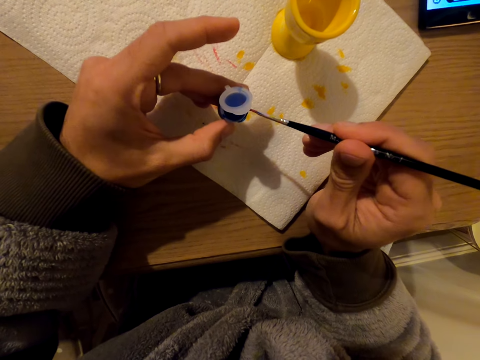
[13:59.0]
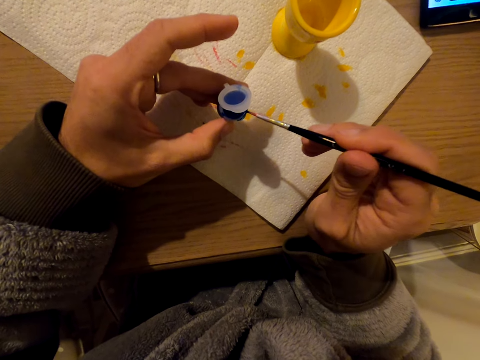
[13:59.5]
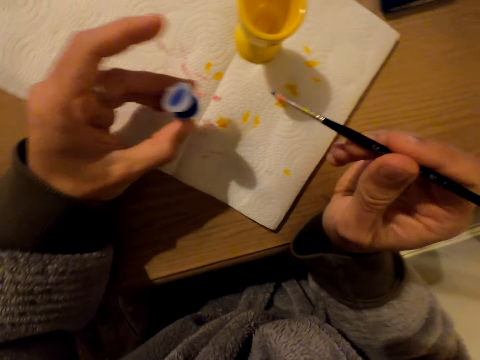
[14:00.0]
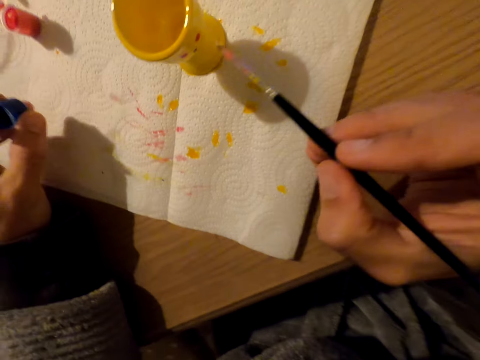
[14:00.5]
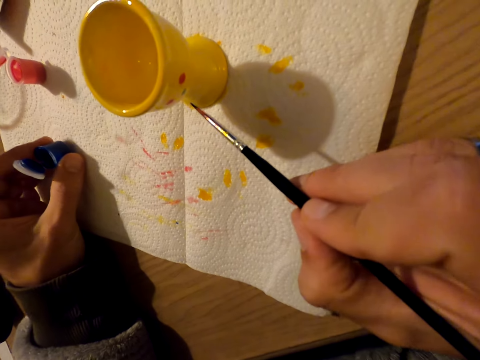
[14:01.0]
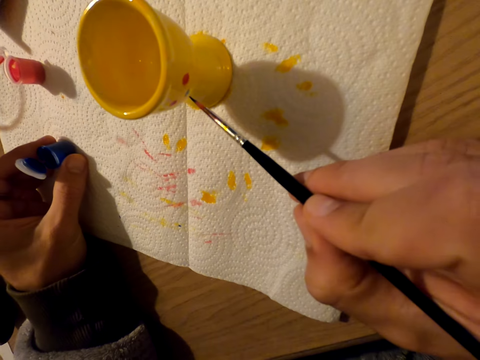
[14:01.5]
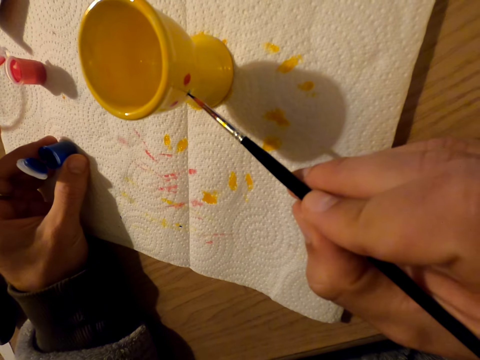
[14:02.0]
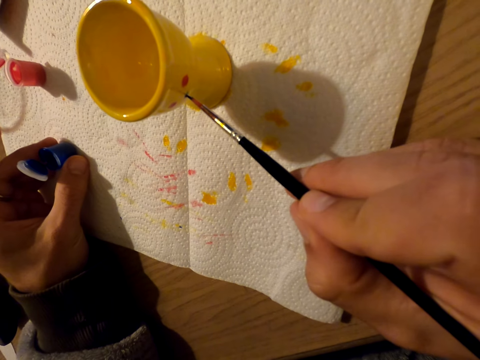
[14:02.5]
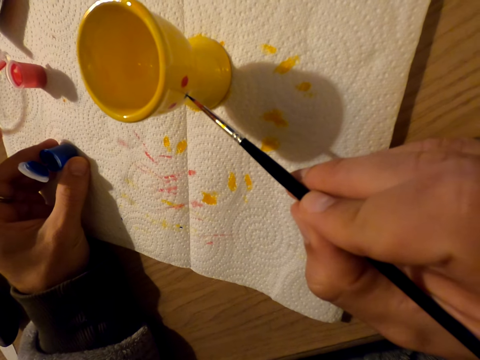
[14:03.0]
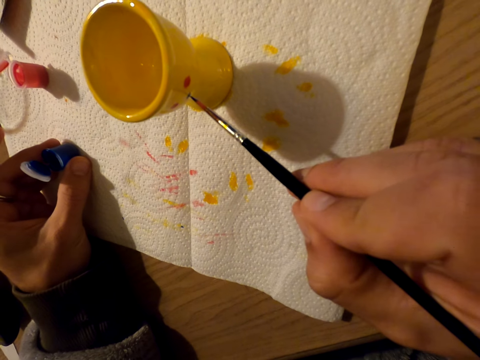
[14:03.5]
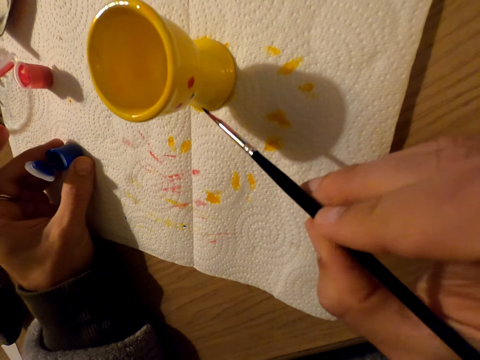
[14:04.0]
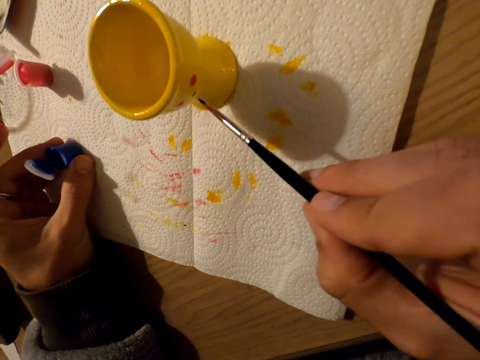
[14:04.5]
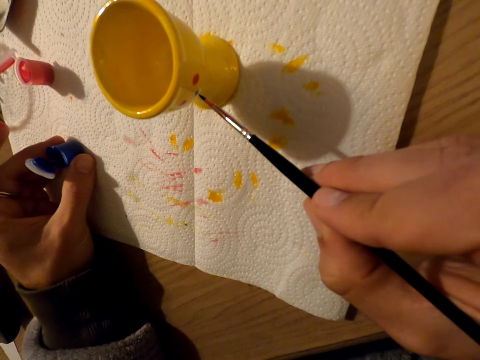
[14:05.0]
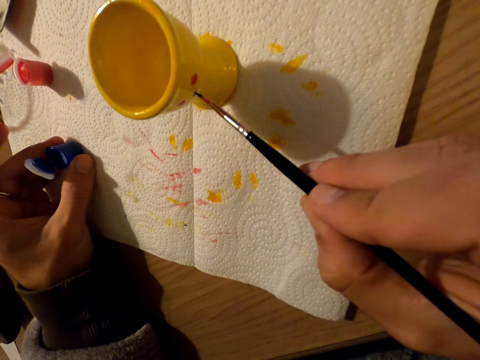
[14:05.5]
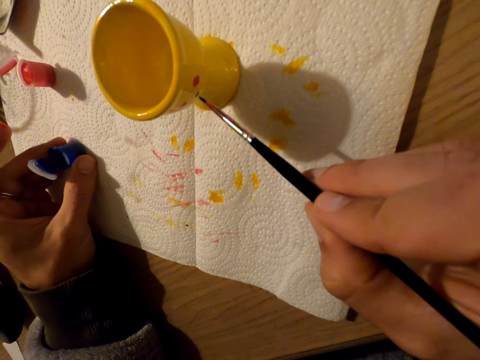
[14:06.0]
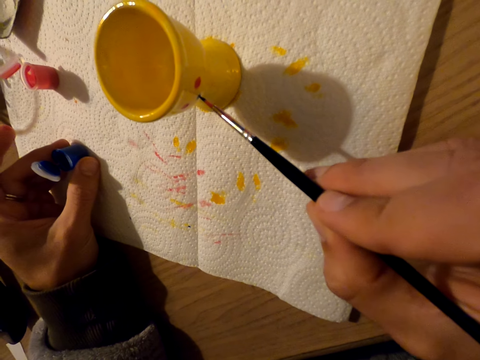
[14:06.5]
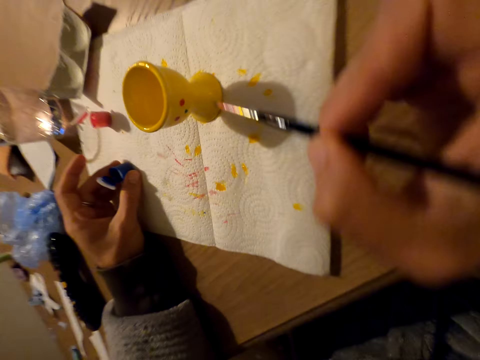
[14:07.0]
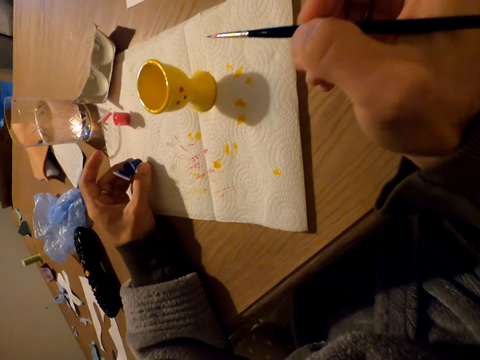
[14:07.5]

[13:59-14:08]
The camera wearer paints the yellow object on the table.

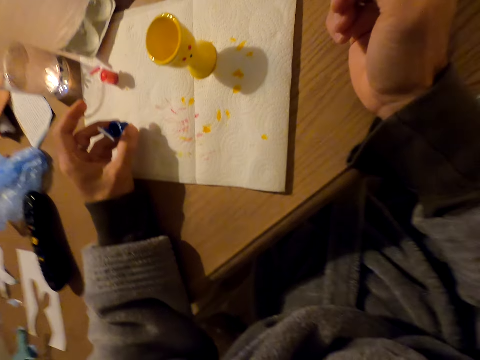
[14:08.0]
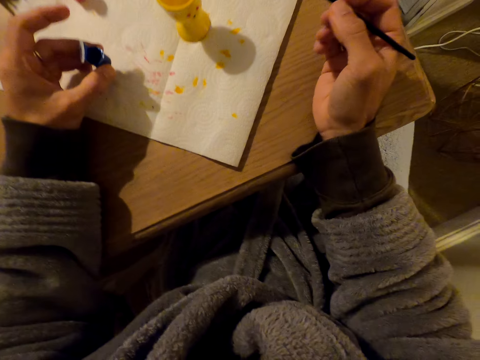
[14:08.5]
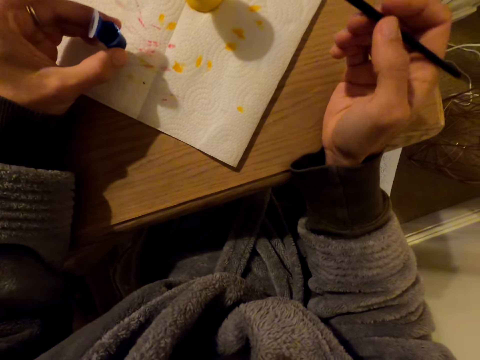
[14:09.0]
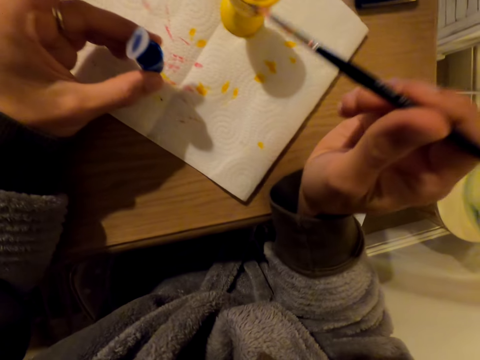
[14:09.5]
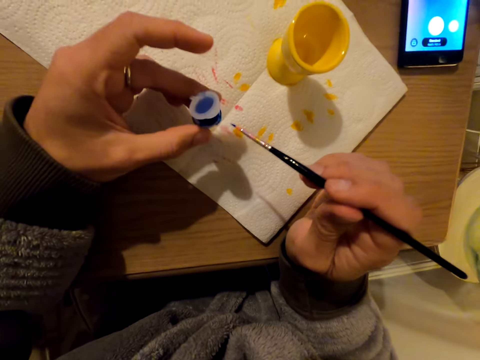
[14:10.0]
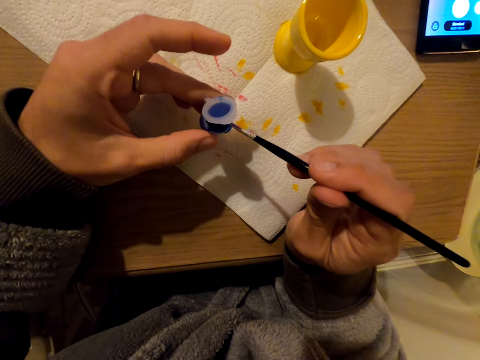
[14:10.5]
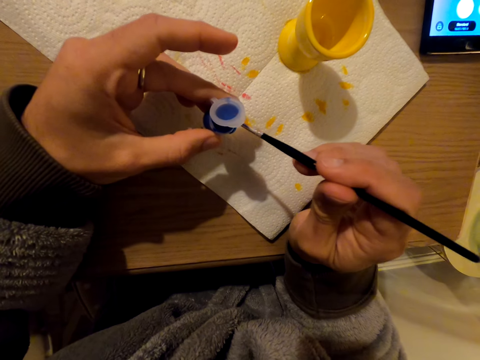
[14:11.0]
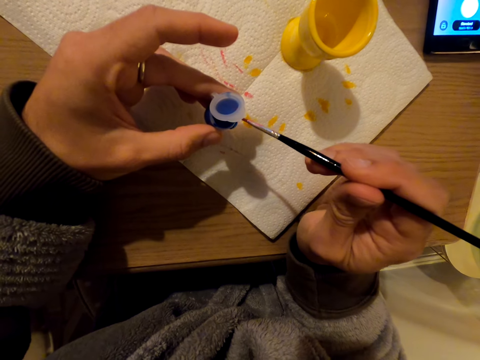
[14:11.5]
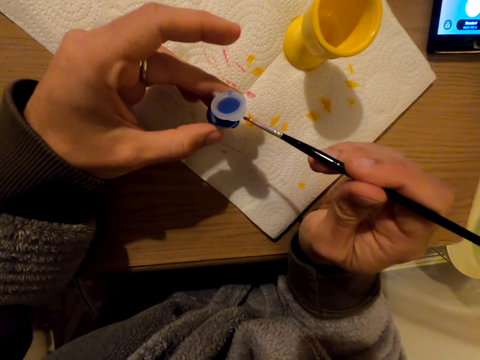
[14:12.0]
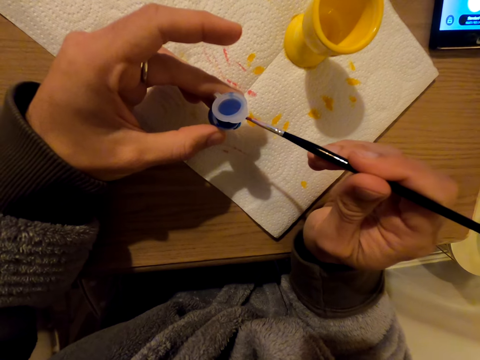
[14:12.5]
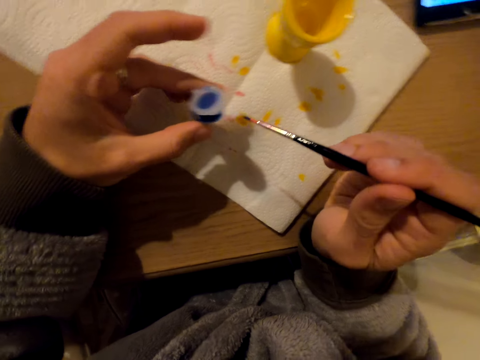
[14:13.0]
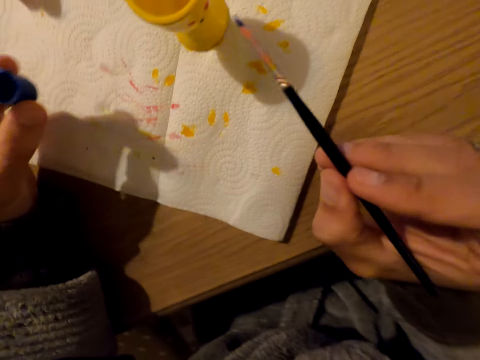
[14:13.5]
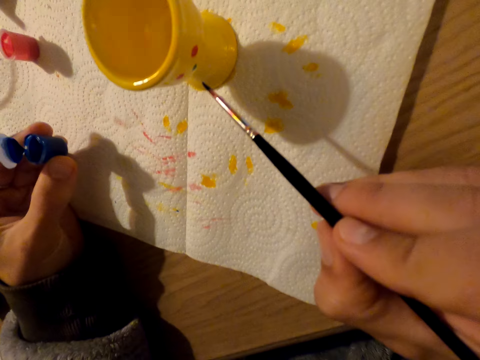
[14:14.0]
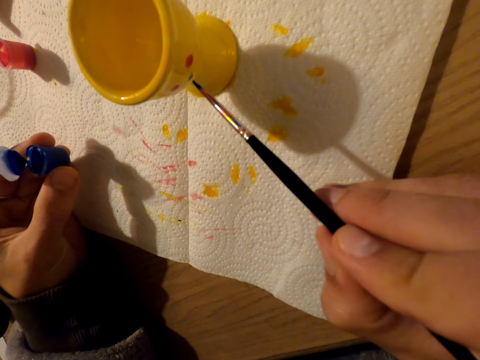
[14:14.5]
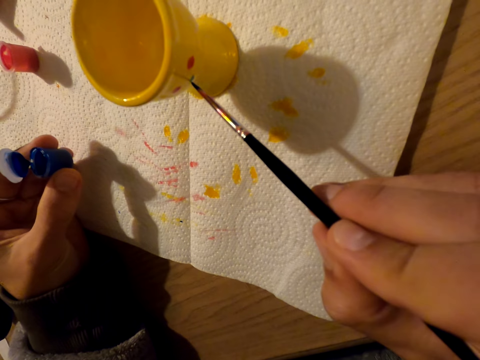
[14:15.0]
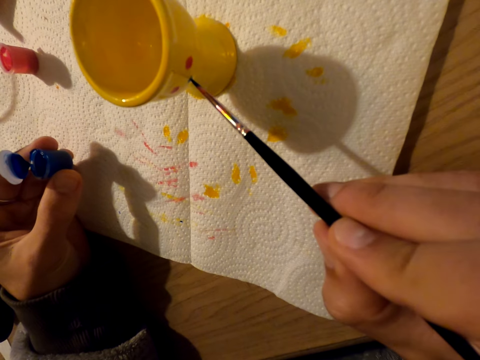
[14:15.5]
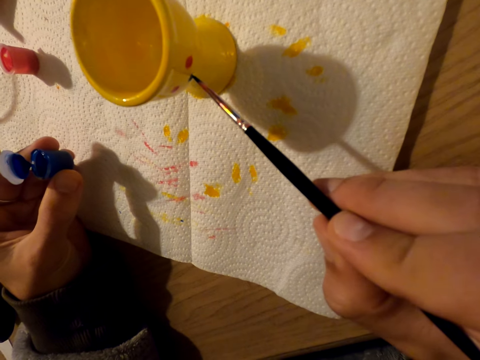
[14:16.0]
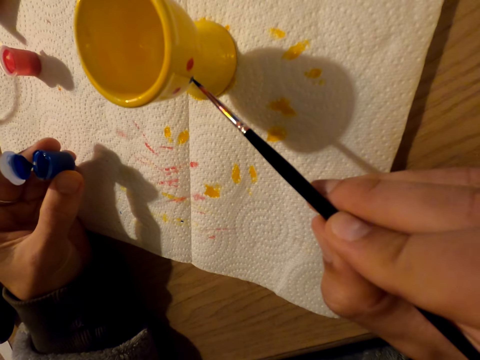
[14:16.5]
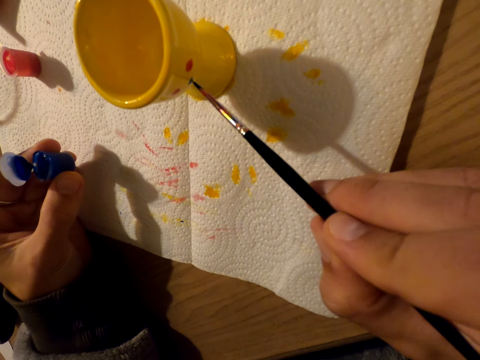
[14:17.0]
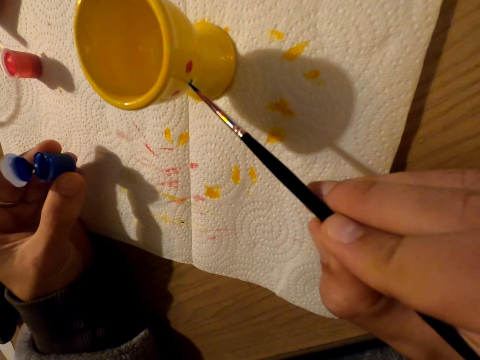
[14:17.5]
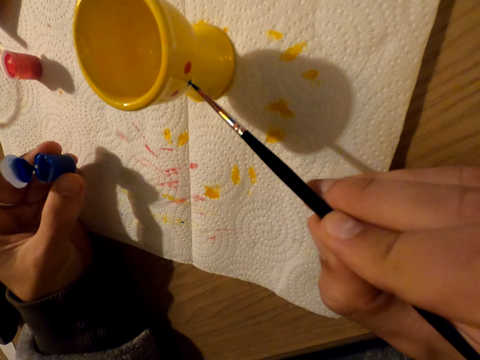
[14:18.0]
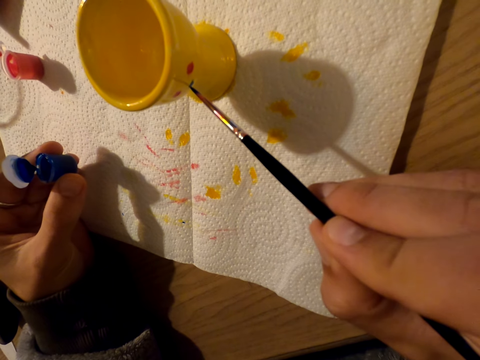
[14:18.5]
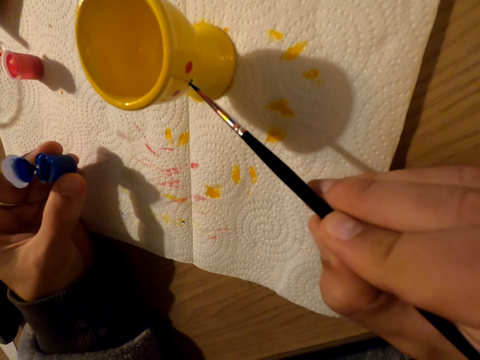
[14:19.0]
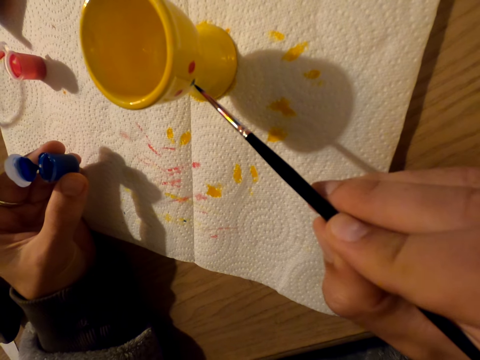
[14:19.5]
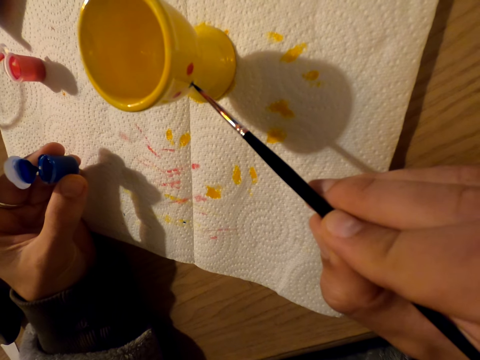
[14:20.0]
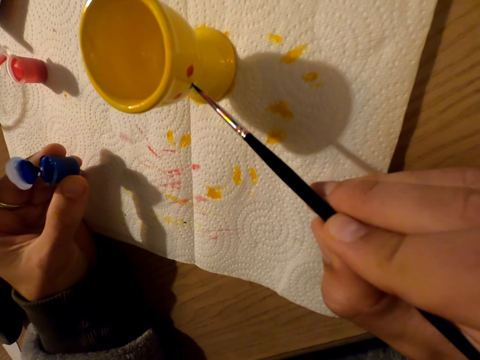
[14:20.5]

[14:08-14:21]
The camera wearer dips the paint brush into the paint. They paint the yellow object on the table.

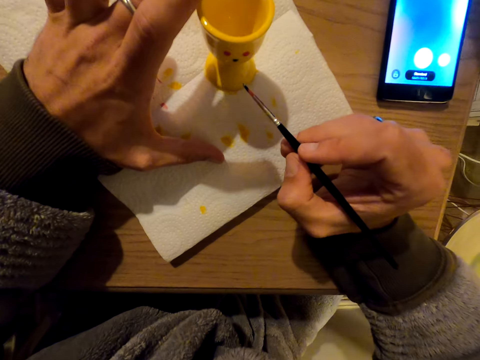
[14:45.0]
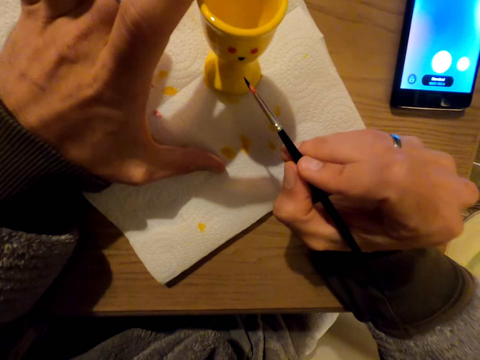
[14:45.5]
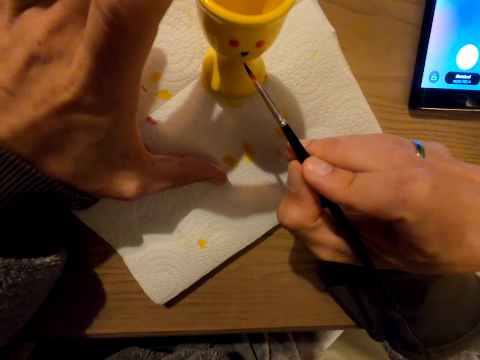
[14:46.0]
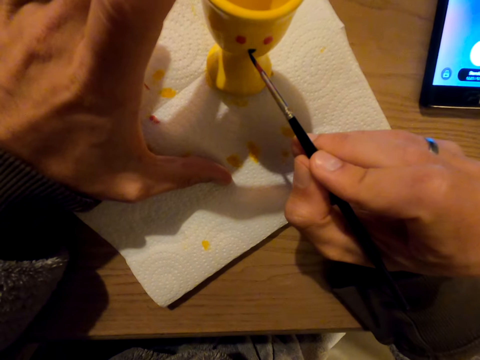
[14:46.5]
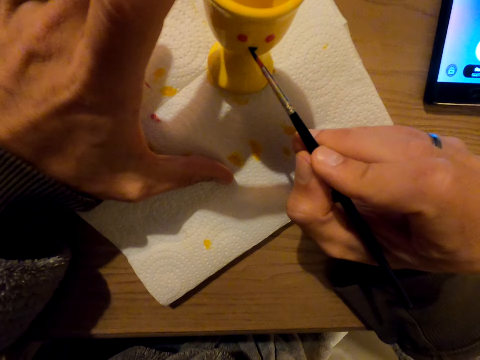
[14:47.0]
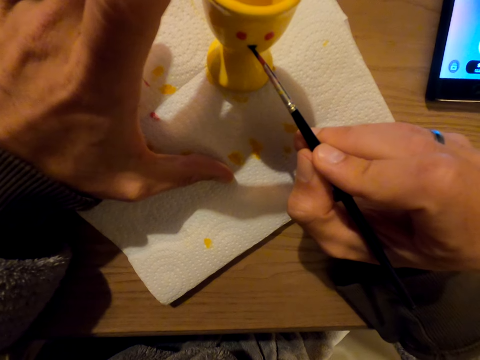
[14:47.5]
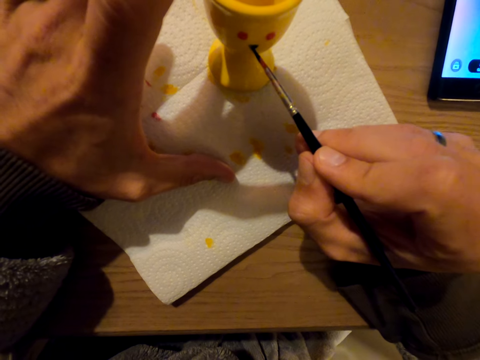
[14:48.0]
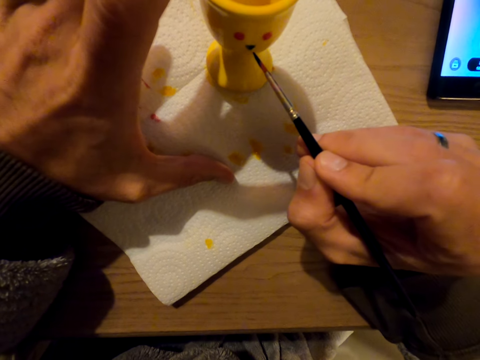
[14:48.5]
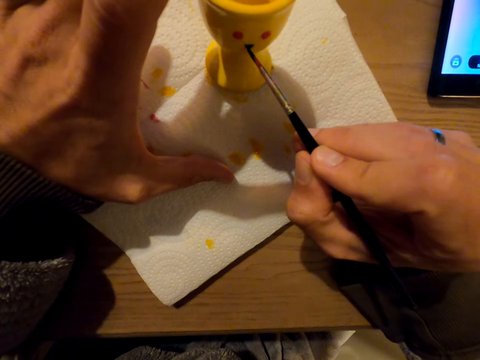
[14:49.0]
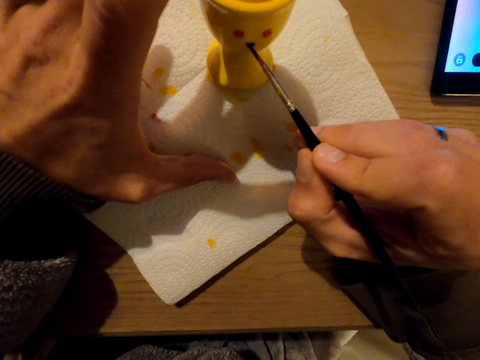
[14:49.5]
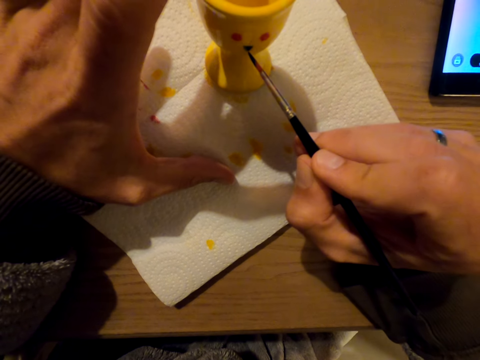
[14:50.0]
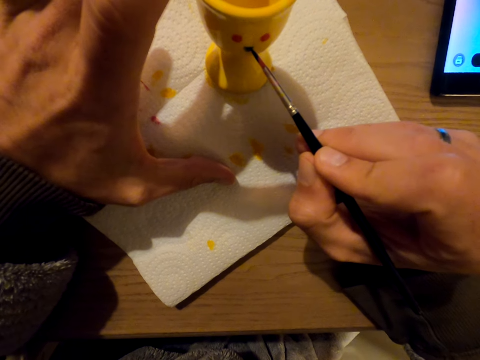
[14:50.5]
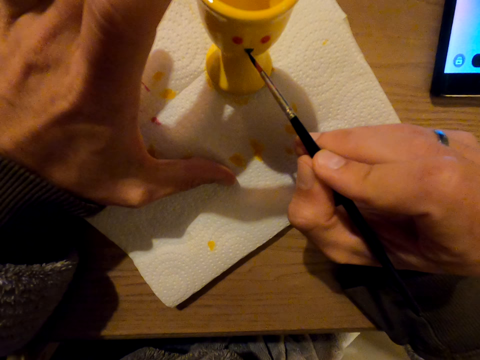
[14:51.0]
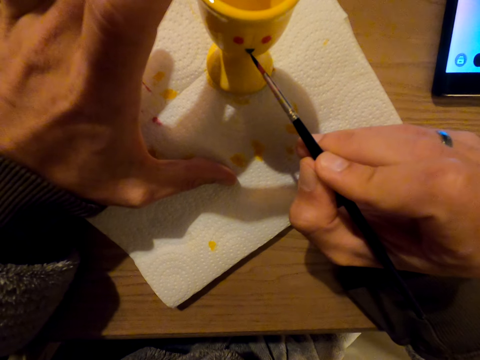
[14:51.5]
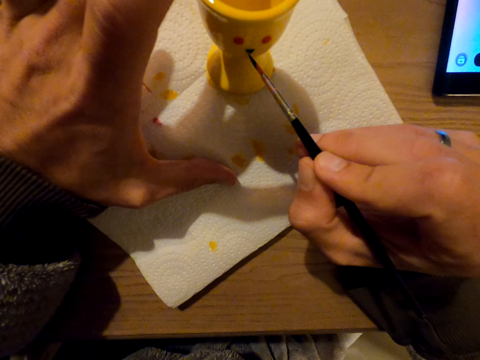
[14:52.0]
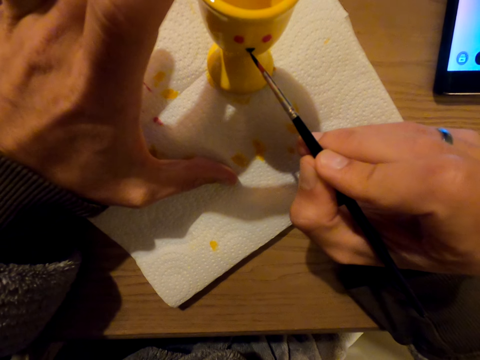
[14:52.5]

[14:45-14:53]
The camera wearer paints the eggcup.
